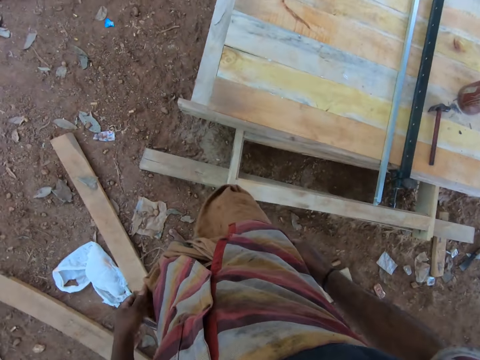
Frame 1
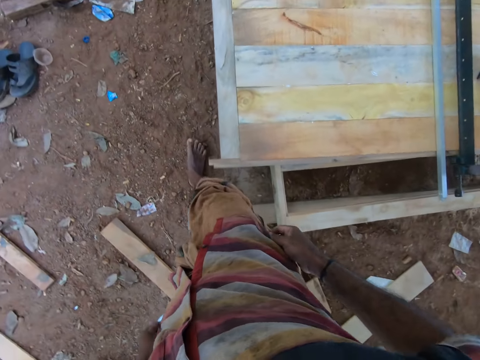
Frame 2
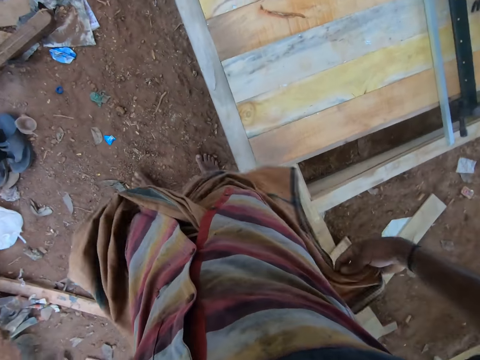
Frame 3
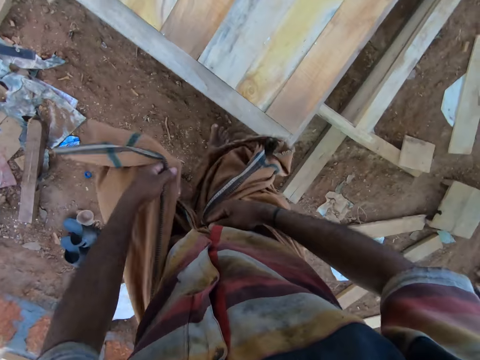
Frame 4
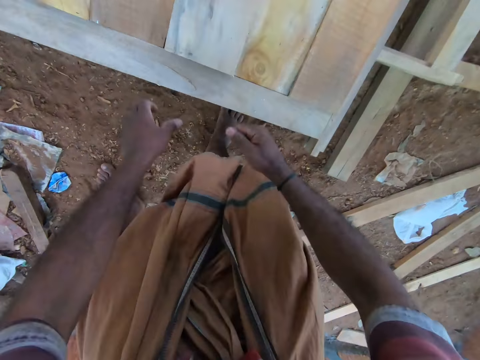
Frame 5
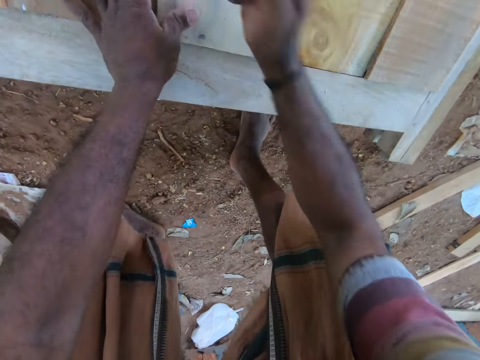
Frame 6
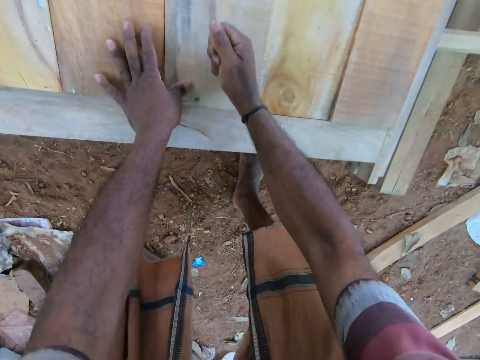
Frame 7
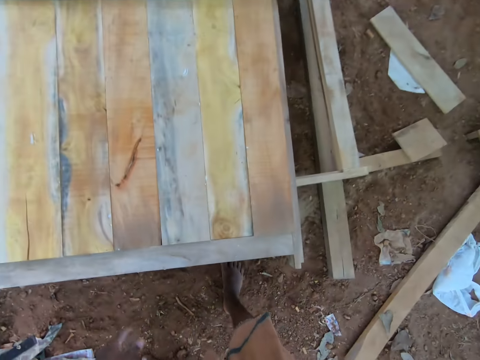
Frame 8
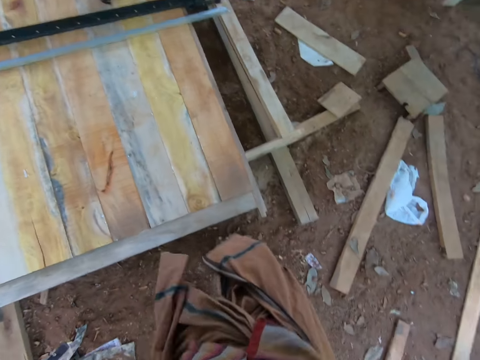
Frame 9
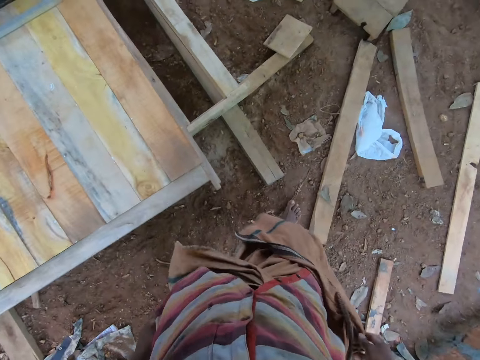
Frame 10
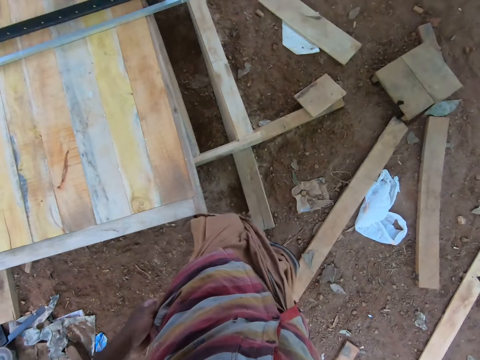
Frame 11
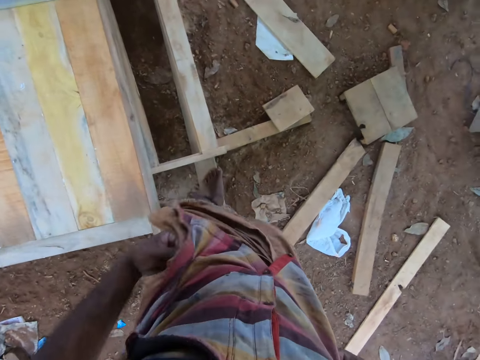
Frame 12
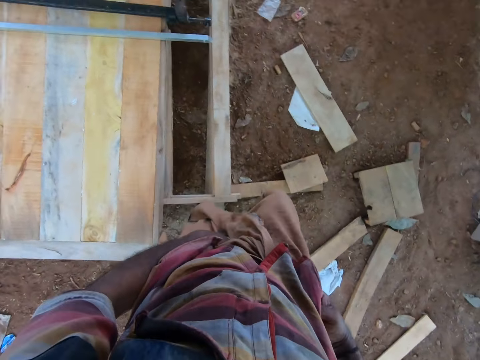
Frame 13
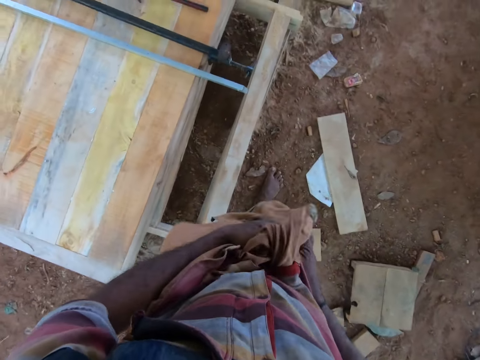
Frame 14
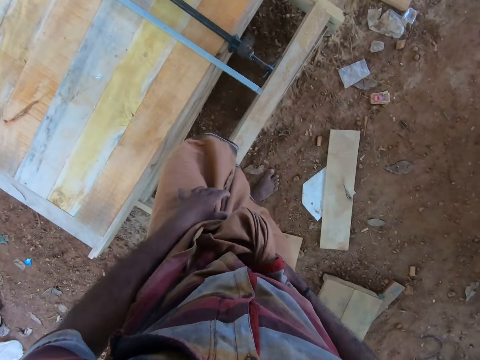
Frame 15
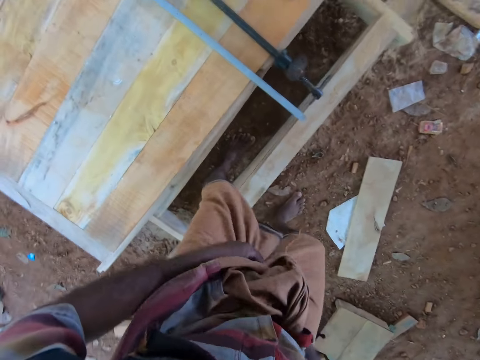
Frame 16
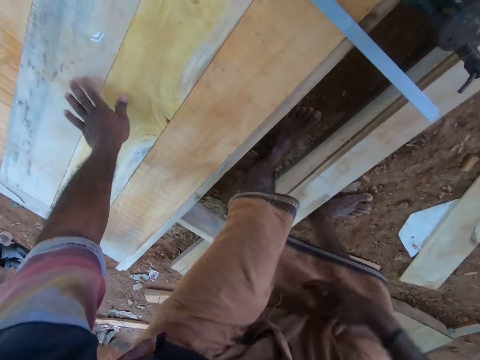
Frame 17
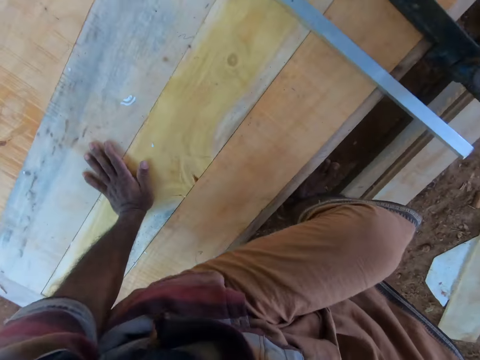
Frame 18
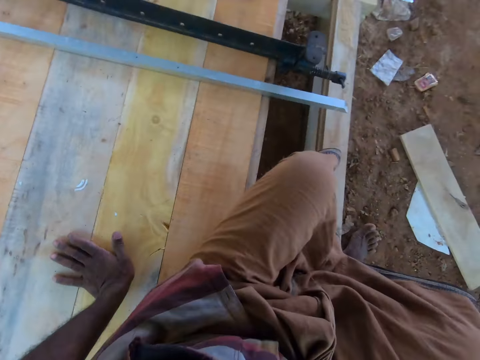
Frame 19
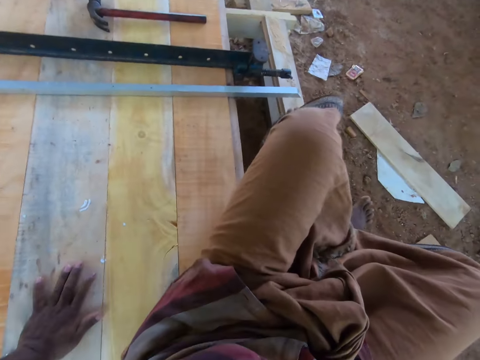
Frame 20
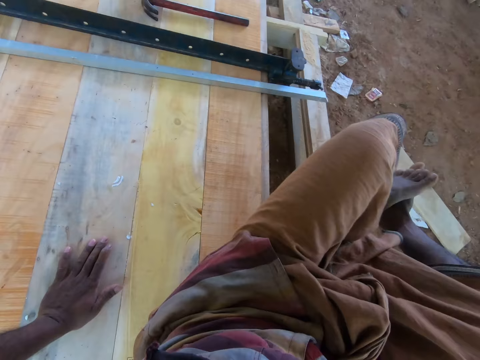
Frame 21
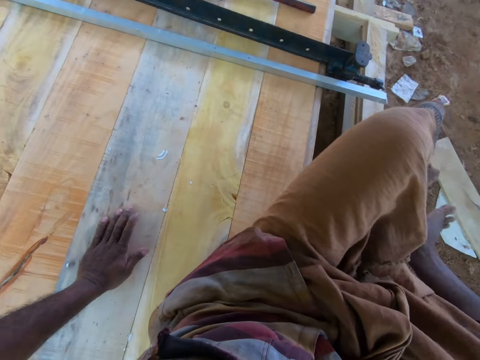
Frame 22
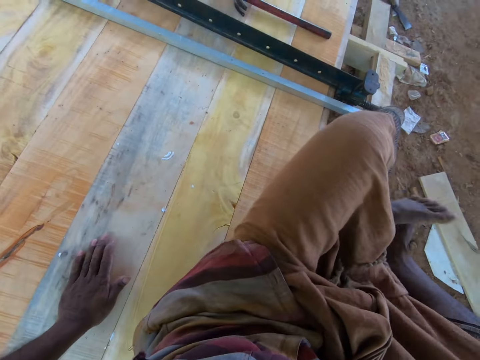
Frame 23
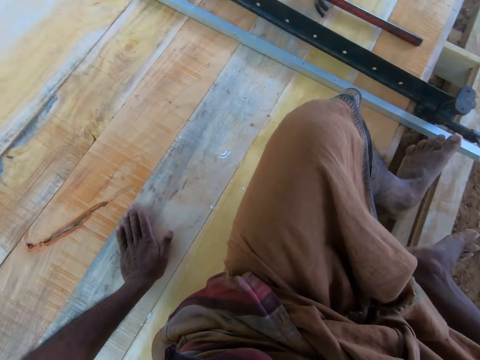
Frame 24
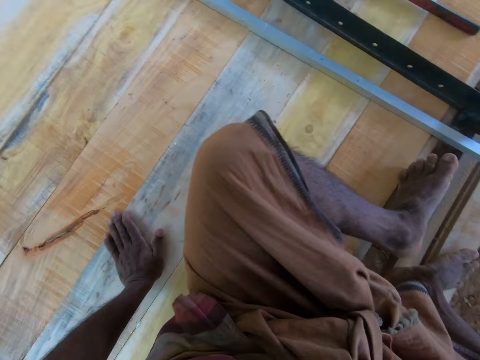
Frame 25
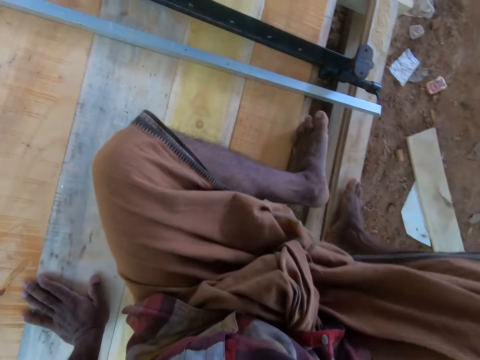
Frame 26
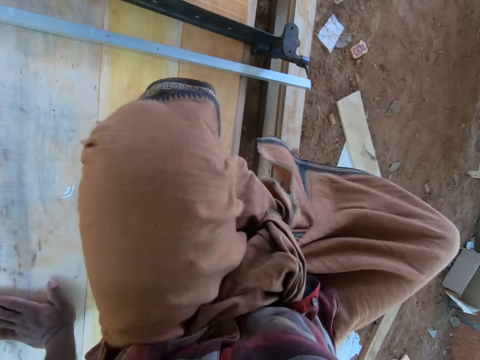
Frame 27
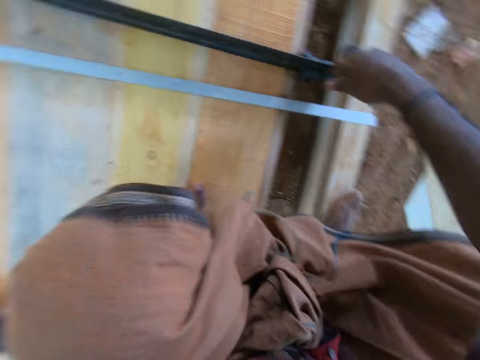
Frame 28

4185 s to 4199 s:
The camera wearer adjusts the wrapper on his waist with both hands. He hits the work table with his right hand. He adjusts the wrapper on his waist with his left hand. He places his left hand on the work table. He holds wood with the left hand. He sits on the work table. He raises both legs to the work table and places both legs on the work table.

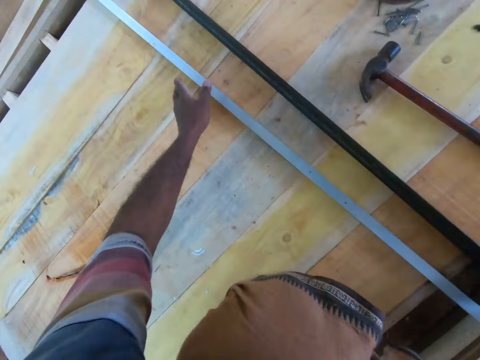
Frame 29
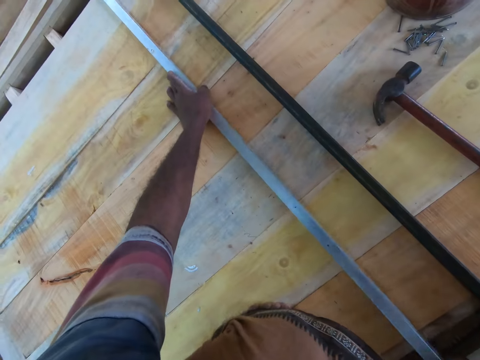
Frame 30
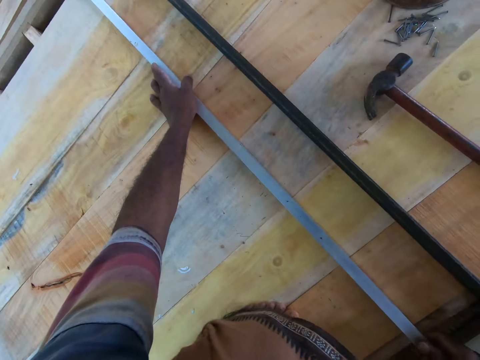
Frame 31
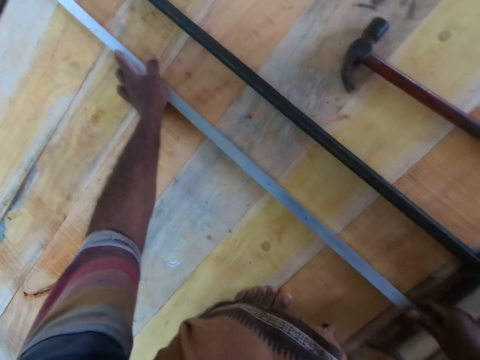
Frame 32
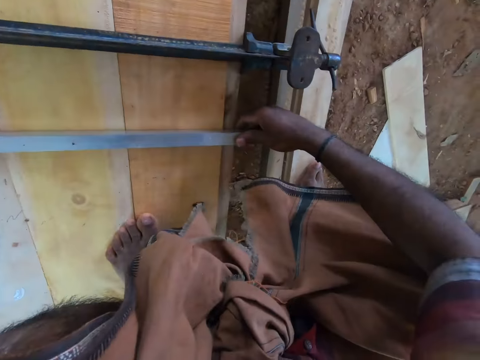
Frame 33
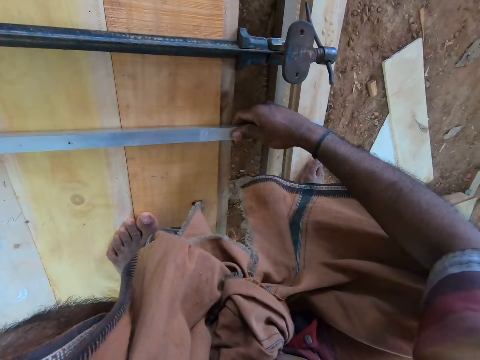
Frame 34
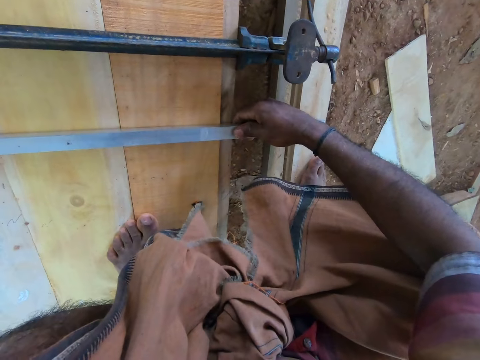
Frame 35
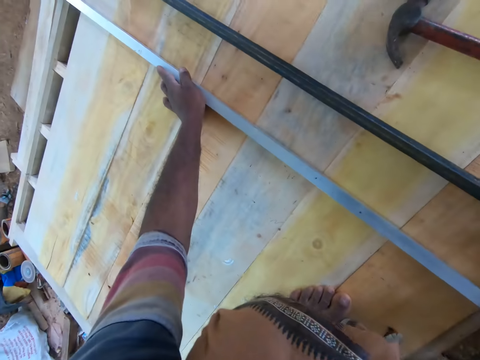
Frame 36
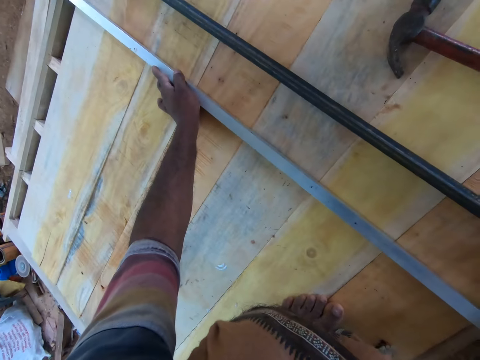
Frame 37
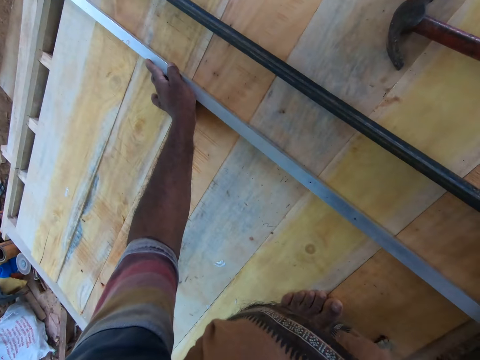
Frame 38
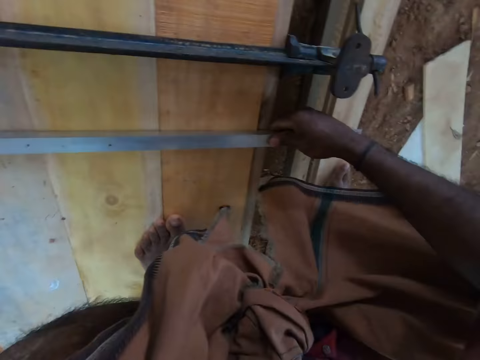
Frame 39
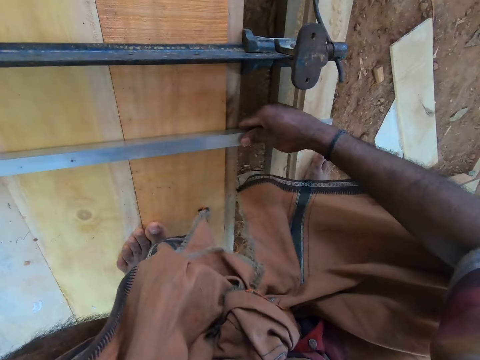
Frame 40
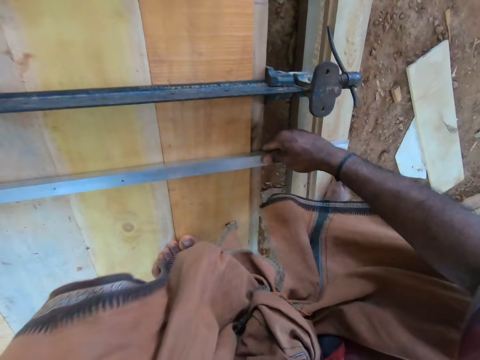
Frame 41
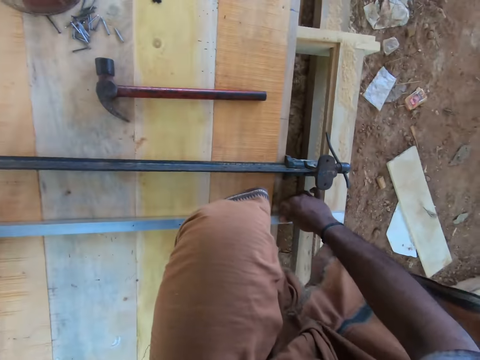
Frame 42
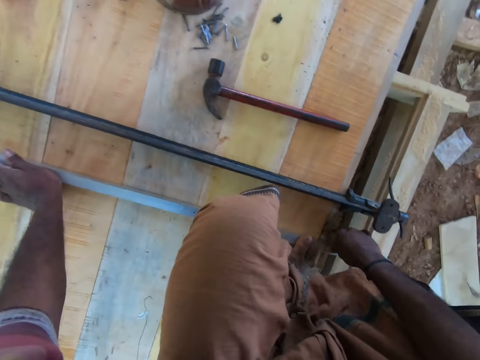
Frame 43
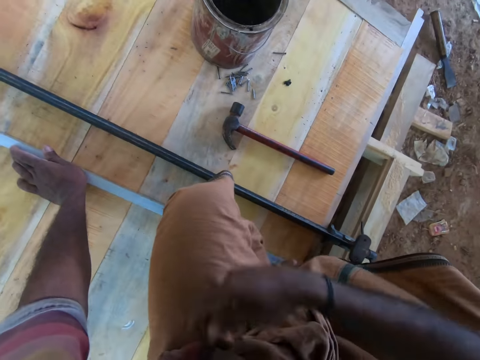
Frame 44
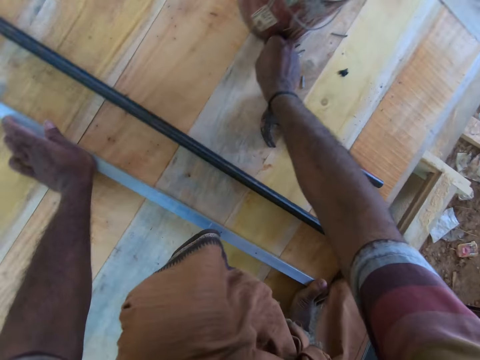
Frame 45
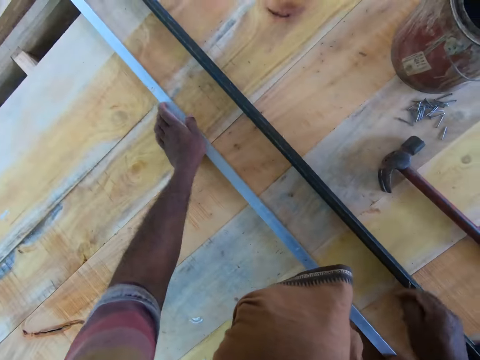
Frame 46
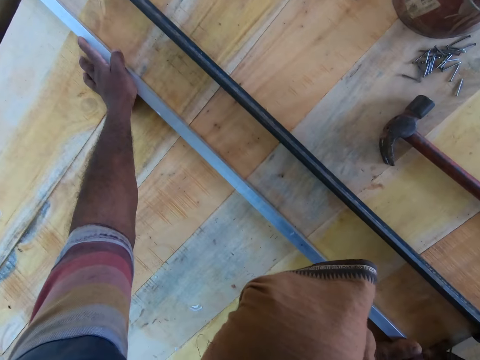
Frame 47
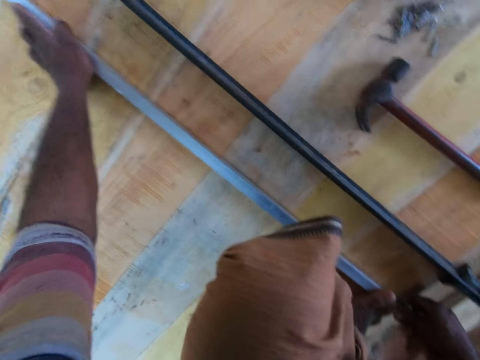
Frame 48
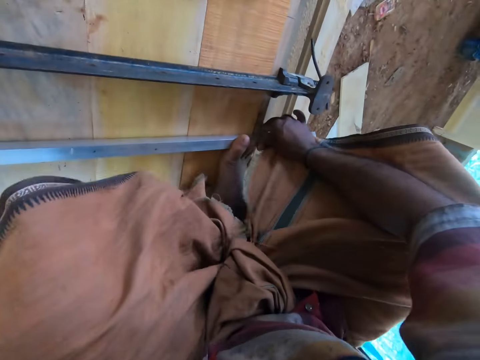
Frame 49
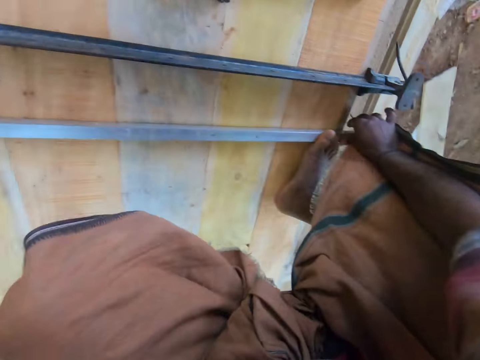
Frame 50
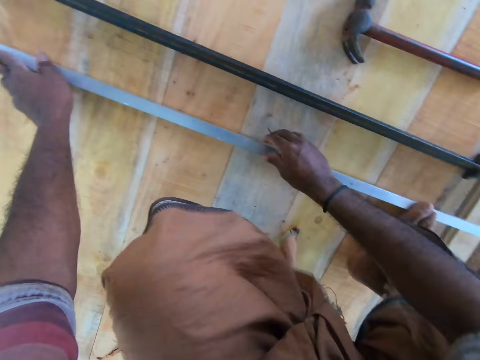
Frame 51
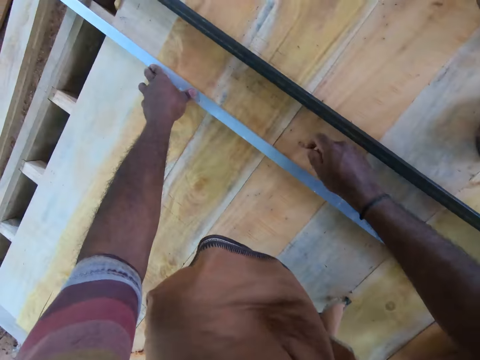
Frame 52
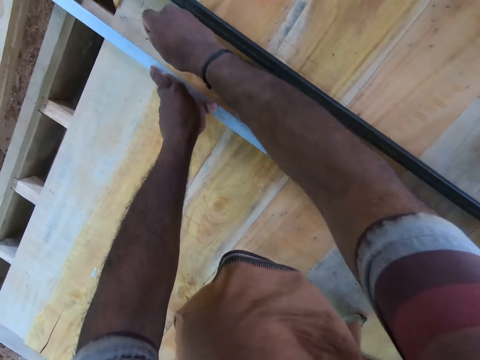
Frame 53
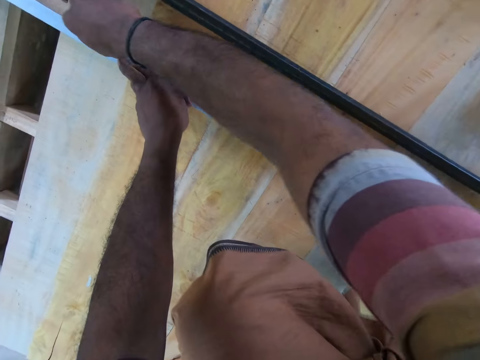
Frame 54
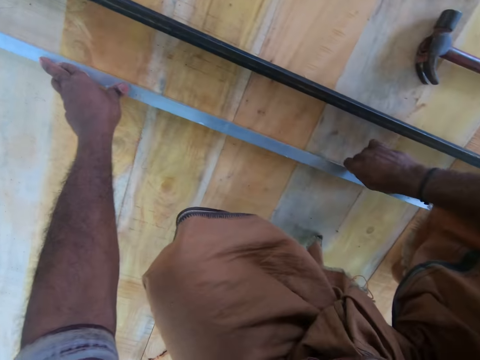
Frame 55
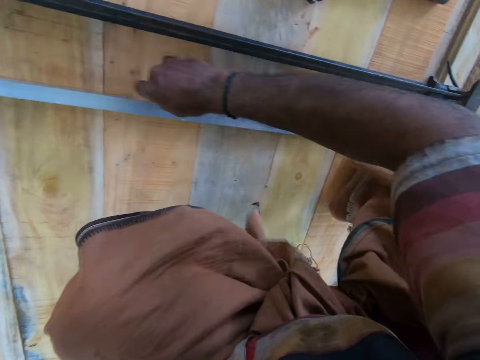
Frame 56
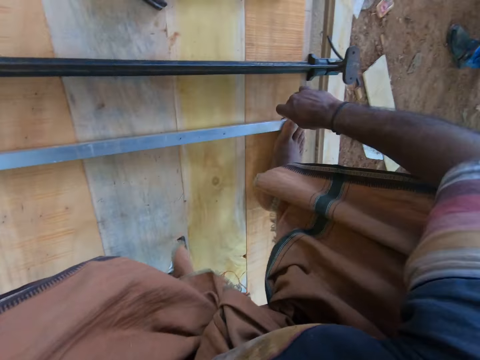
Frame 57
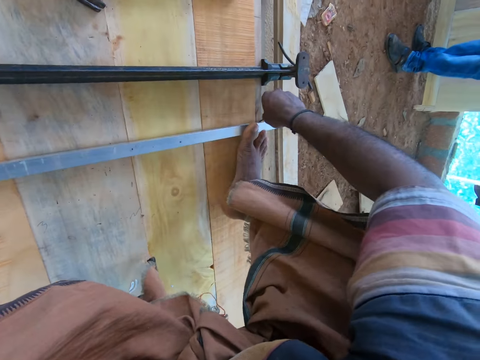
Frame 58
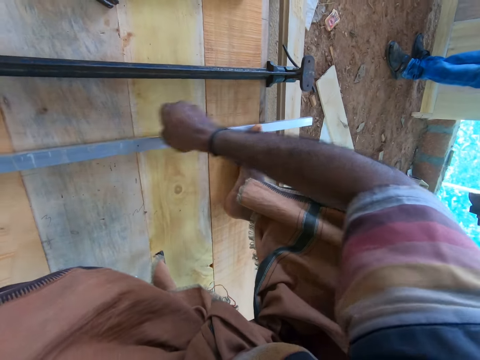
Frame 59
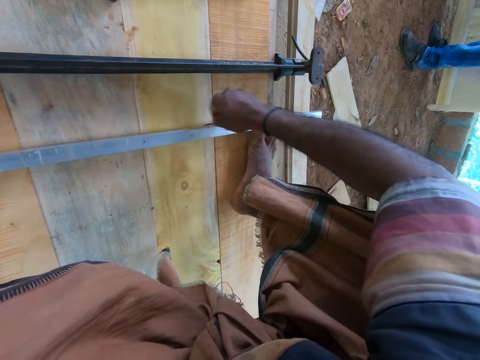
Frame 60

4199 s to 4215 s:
The camera wearer moves on the table. He holds the white rod on the work table with his left hand. He adjusts the white rod on the work table with both hands. He looks around. He moves wood on the table with both hands. He looks around. He fixes wood in the wood. He picks up a nail from the work table with his right hand. He adjusts the white rod on the work table with both hands. He moves the left leg. He marks the work table with the nail in his right hand.
